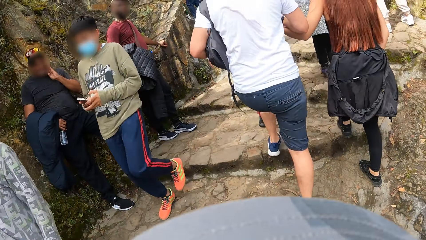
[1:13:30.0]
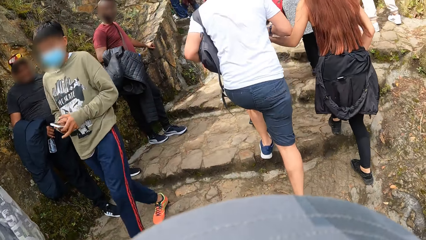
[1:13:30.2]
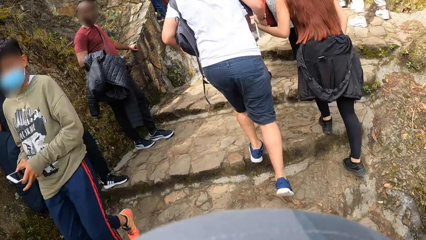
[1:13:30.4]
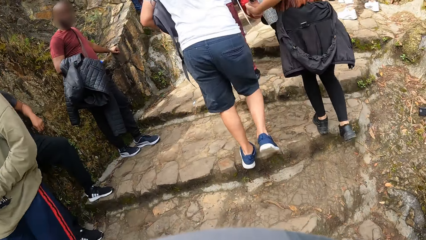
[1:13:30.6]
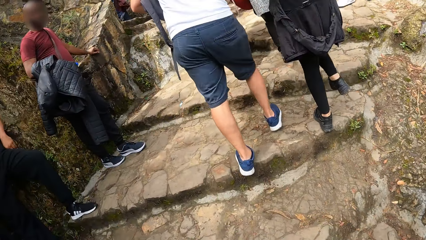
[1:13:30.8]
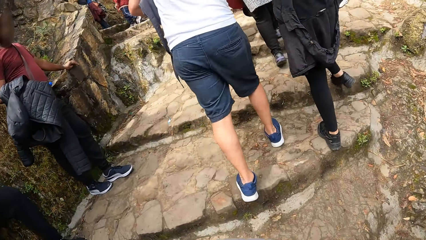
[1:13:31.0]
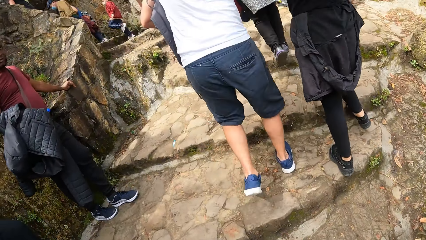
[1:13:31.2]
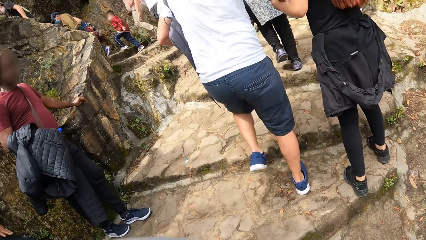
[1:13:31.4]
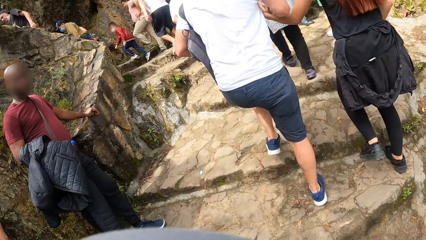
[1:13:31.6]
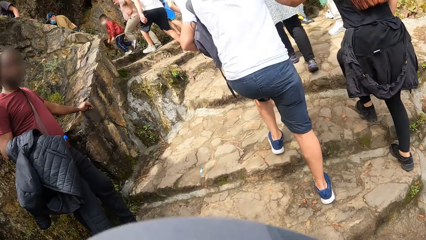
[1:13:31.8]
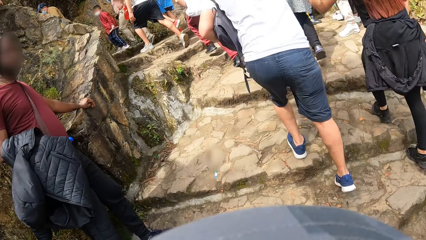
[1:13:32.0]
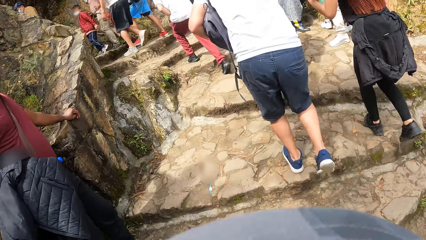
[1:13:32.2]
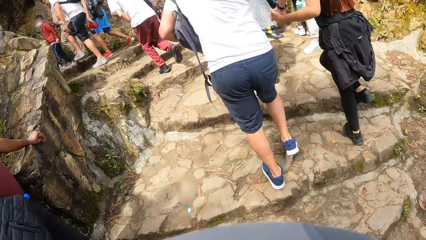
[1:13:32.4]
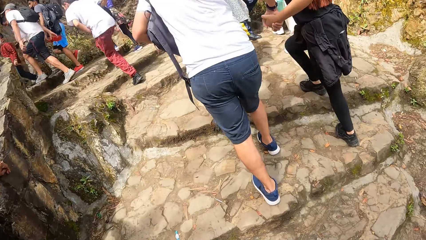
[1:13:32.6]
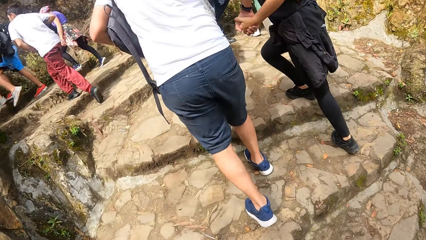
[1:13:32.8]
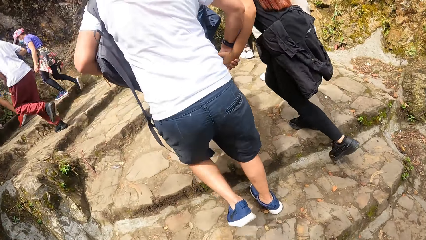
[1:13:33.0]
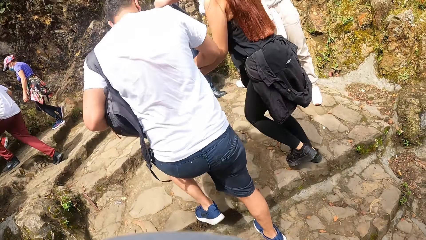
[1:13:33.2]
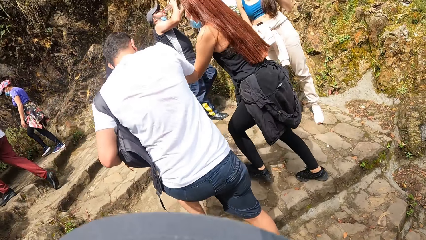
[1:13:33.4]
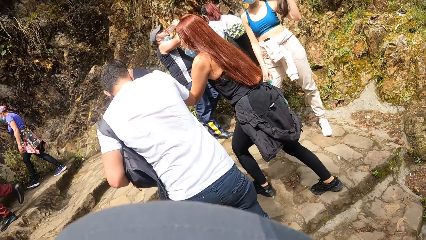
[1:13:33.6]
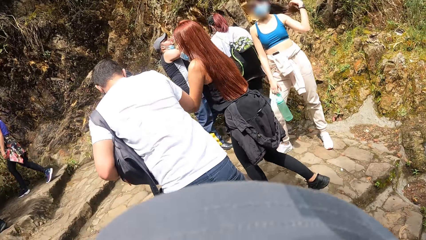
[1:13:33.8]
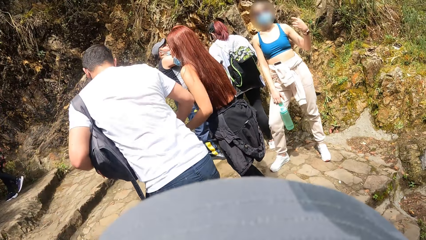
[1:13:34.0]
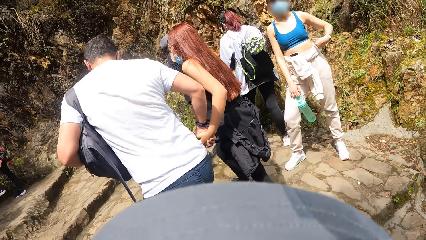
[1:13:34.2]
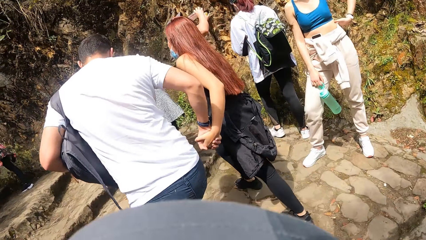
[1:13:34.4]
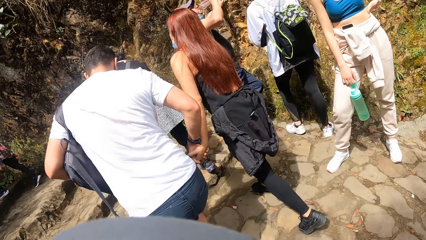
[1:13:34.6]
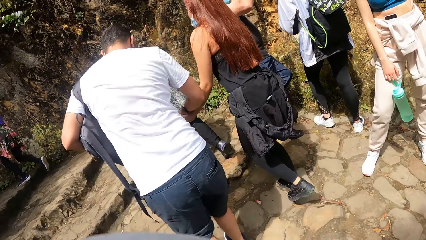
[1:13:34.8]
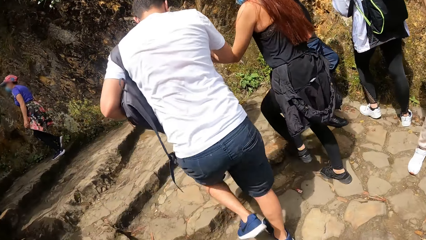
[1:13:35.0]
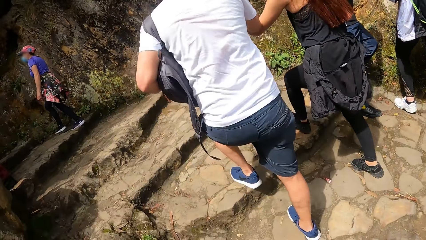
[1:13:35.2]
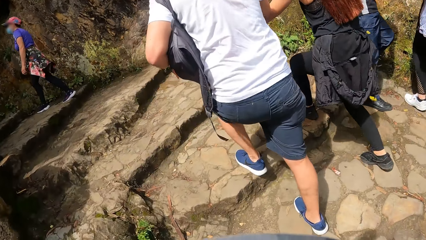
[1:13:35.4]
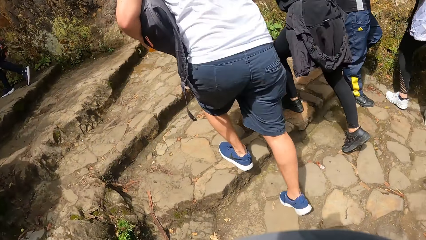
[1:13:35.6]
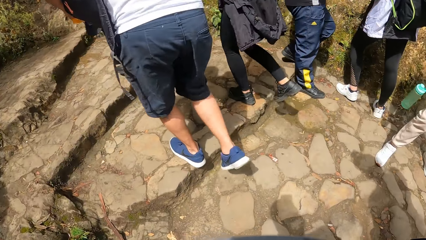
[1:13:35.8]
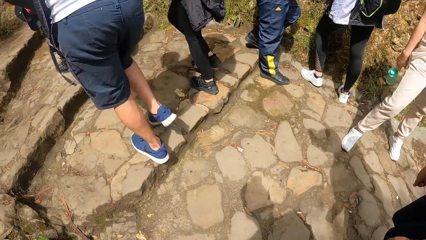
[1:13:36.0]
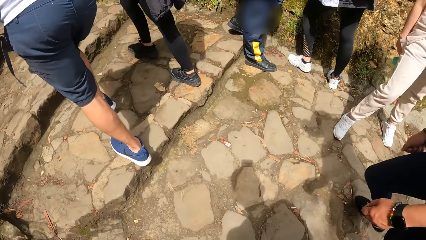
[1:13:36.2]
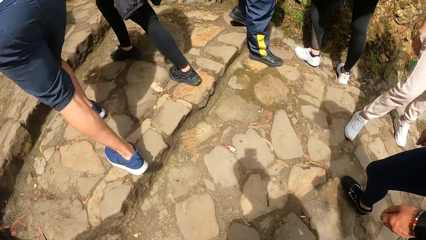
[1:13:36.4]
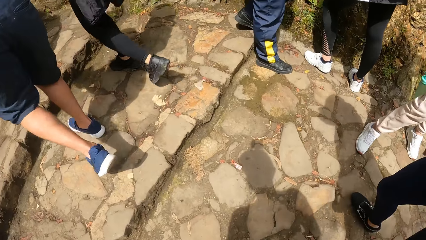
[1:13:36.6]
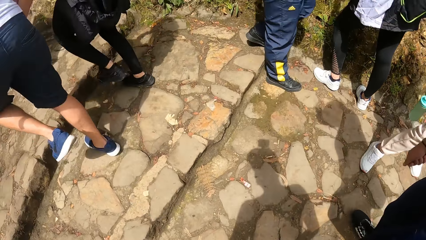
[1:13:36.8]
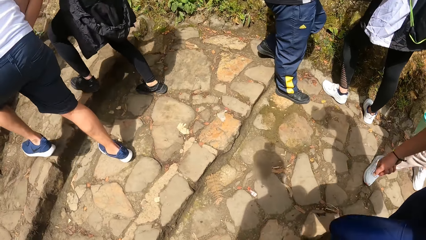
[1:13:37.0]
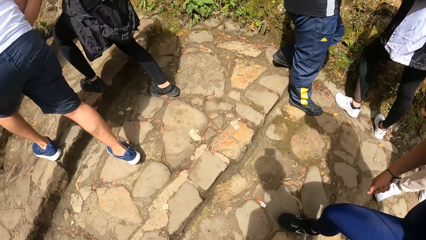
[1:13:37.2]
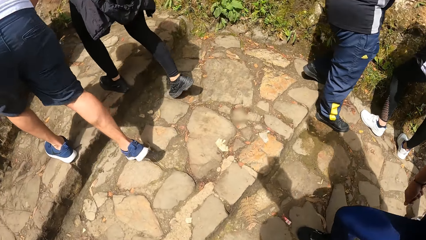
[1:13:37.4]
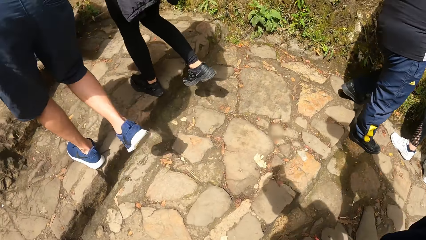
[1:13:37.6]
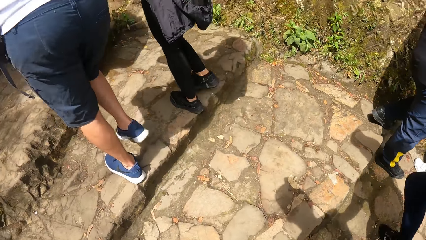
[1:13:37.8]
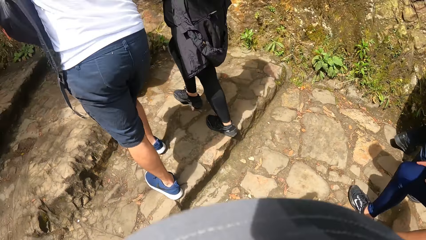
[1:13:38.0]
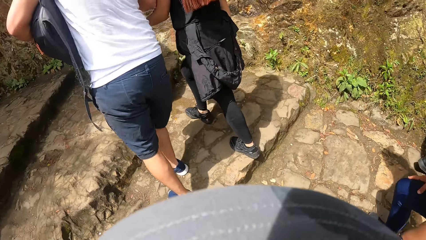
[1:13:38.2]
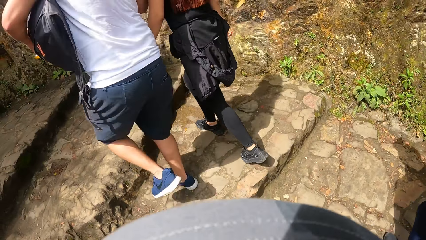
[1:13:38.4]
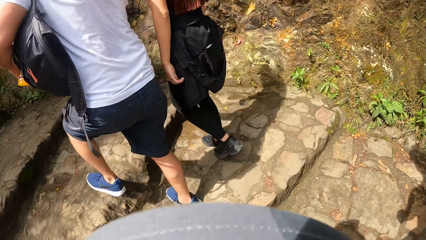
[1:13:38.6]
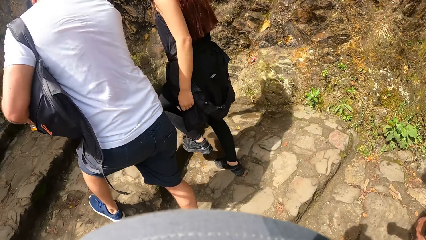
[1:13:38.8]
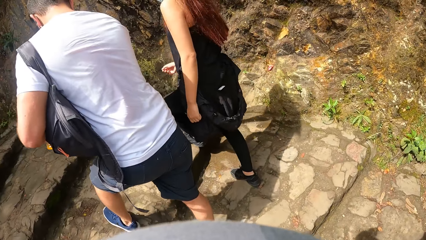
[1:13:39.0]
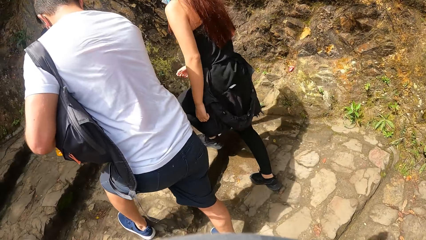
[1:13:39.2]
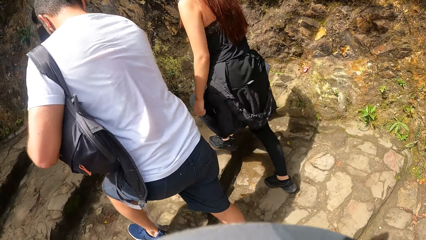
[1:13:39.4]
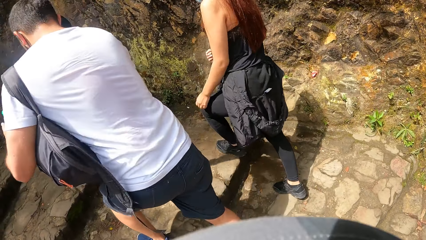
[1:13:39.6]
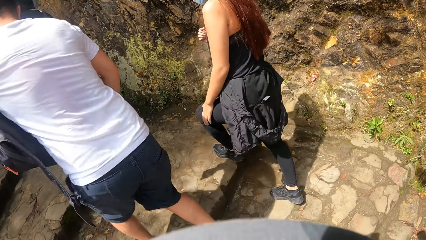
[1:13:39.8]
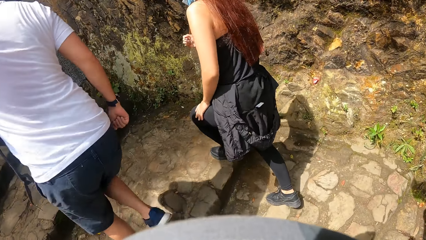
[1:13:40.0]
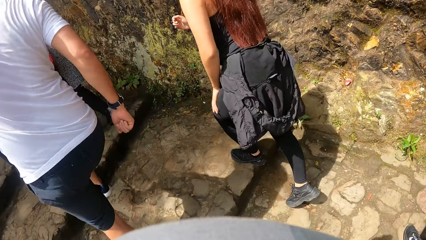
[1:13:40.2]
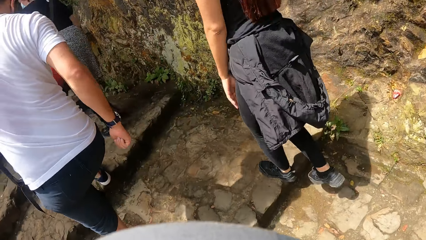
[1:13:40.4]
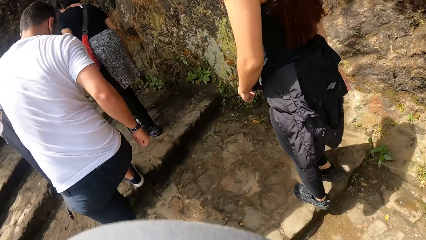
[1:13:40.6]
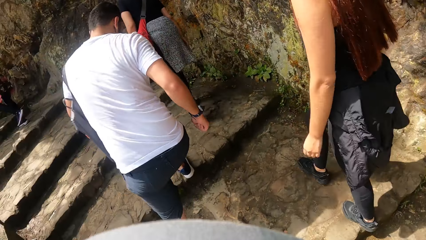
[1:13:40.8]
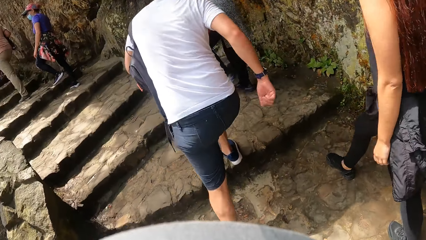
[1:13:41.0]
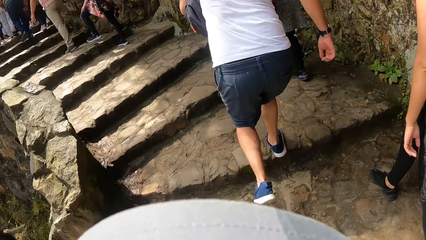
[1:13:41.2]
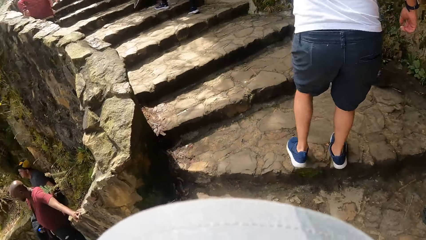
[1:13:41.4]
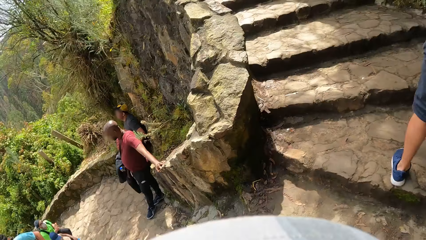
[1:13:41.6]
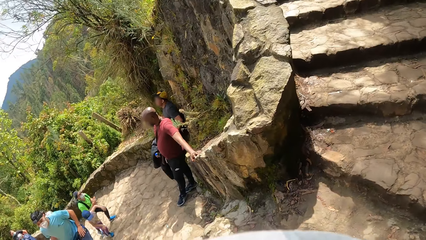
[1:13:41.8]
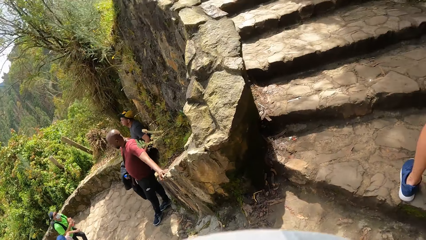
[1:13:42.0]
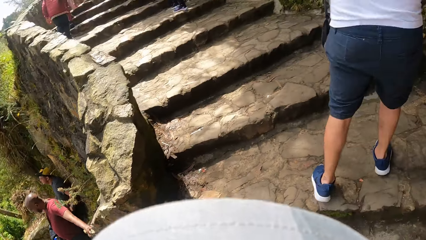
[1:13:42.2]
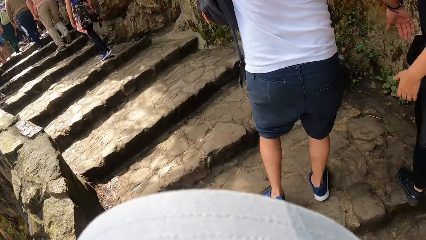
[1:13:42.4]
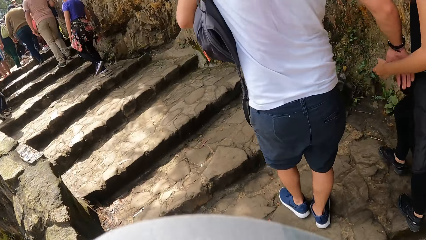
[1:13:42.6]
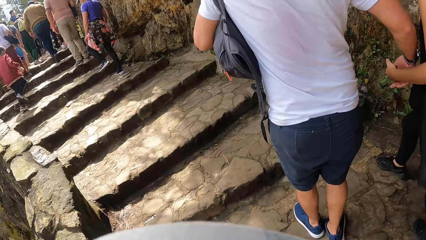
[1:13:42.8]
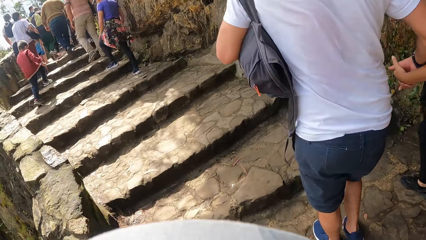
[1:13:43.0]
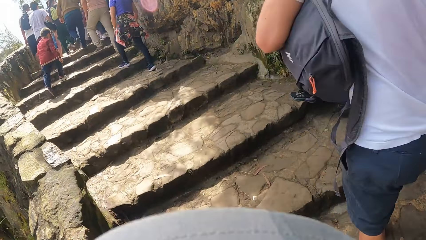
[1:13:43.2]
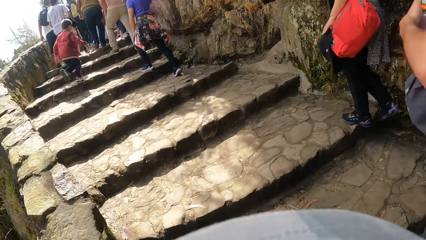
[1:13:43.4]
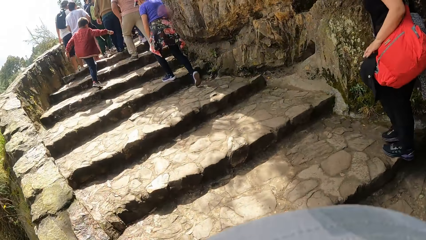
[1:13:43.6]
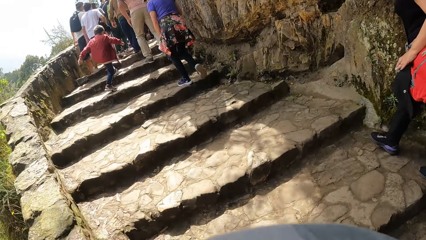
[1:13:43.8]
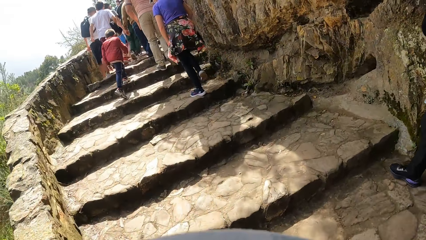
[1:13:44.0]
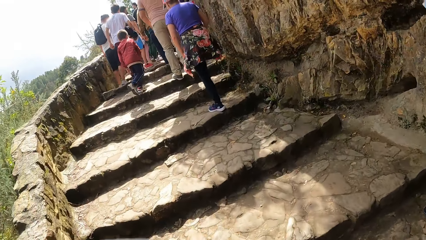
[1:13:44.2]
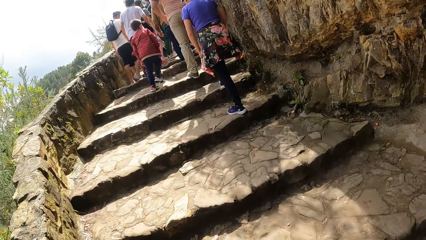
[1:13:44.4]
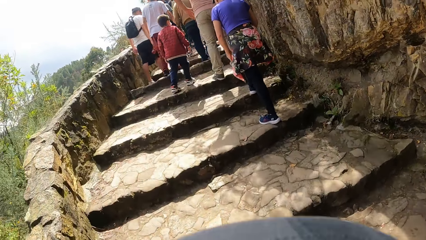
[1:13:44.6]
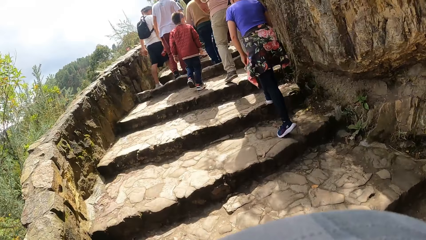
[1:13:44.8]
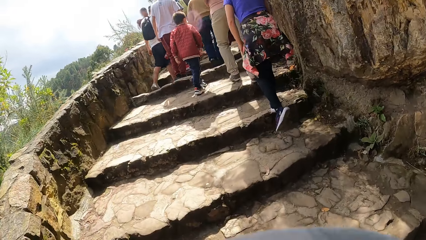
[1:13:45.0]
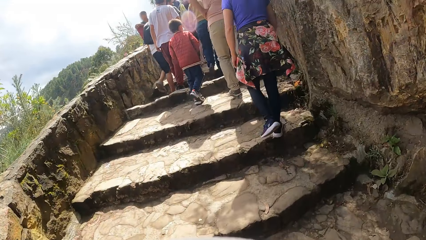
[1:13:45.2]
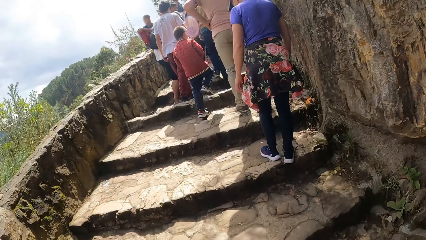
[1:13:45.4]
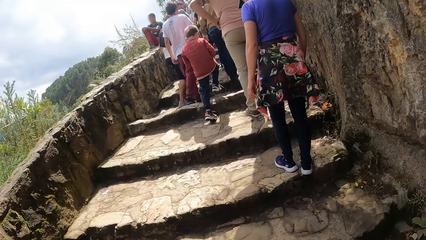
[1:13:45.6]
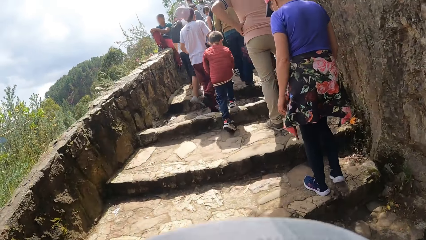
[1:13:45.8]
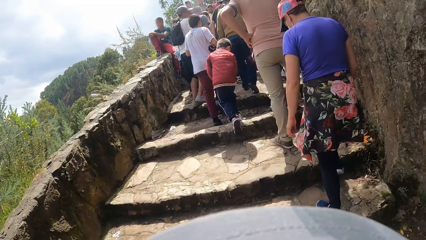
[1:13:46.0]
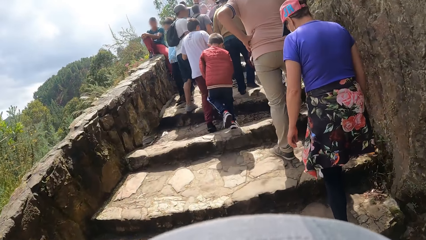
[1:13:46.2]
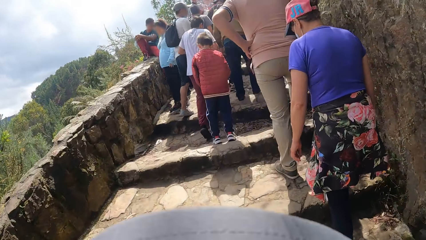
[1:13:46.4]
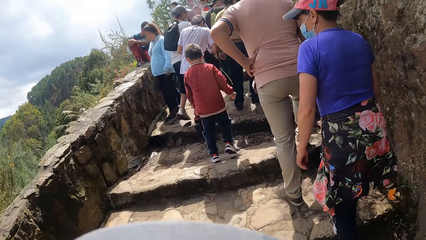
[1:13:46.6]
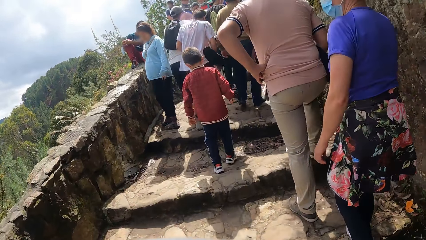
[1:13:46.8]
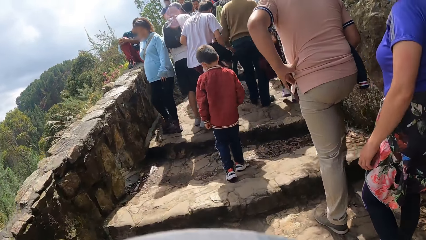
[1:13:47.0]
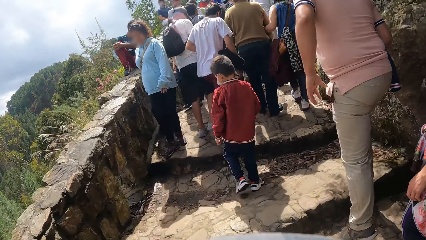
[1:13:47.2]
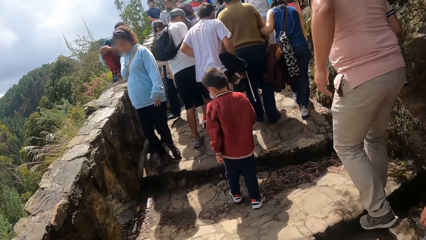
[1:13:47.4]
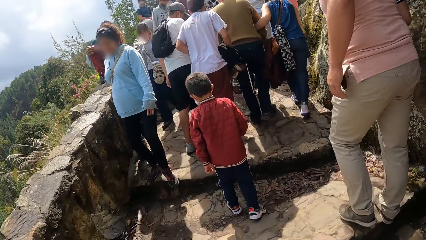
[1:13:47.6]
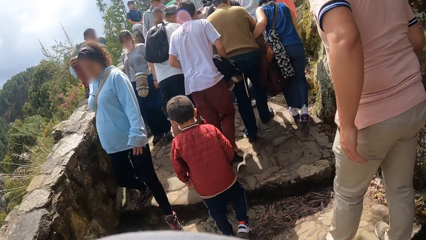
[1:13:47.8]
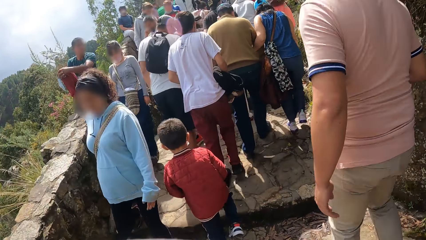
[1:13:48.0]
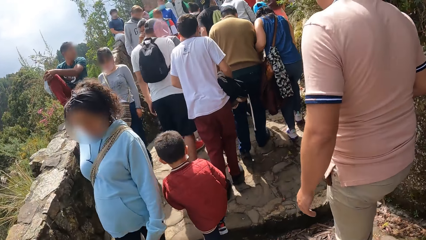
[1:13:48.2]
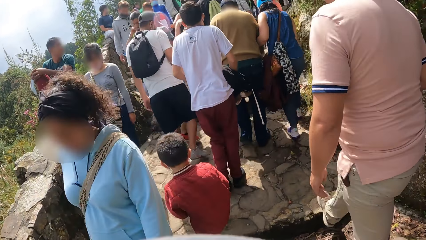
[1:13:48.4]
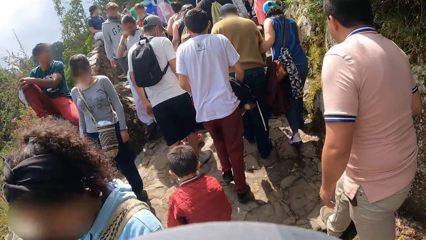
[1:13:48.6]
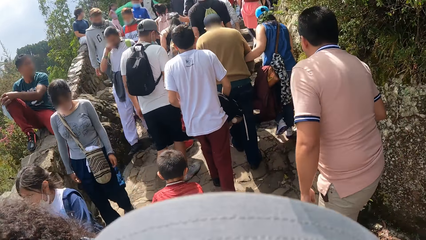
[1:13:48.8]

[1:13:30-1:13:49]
The camera wearer looks around. They walk.
